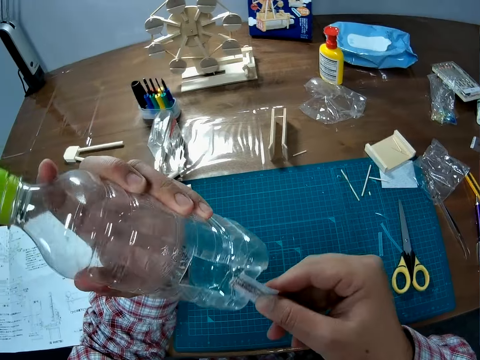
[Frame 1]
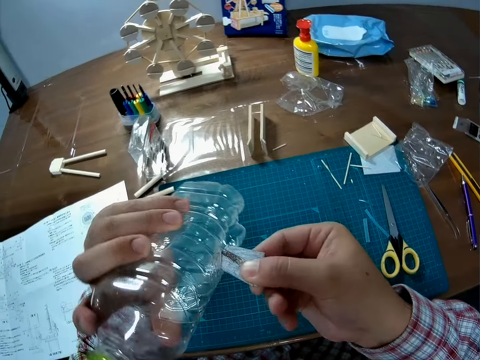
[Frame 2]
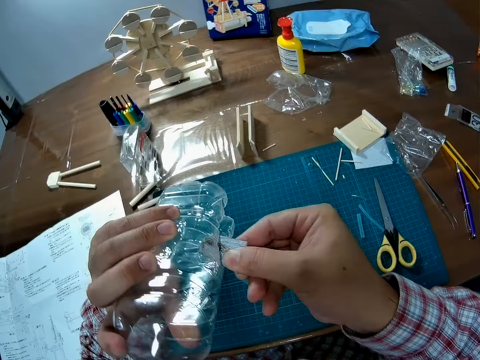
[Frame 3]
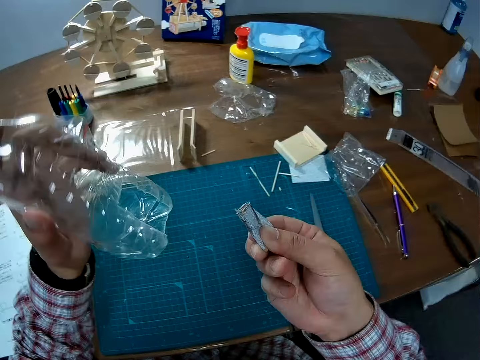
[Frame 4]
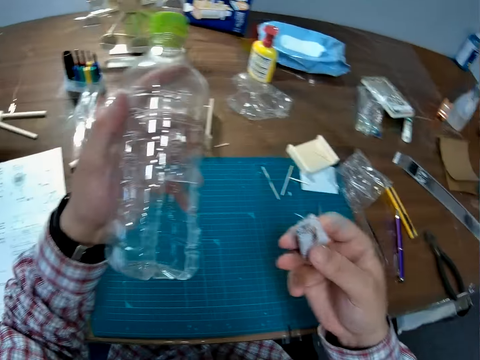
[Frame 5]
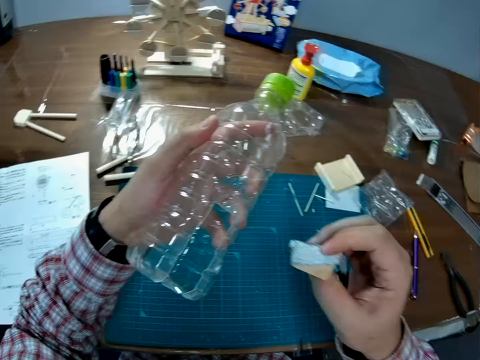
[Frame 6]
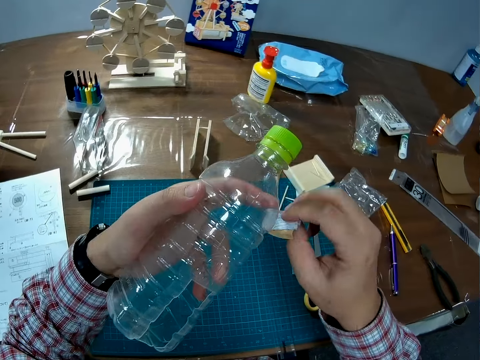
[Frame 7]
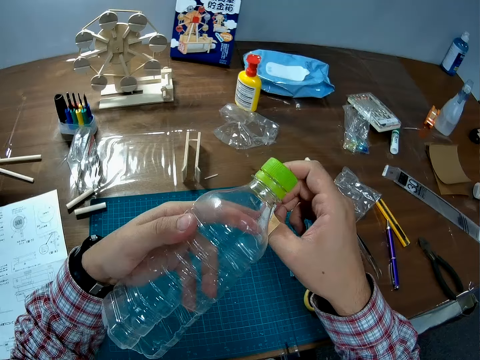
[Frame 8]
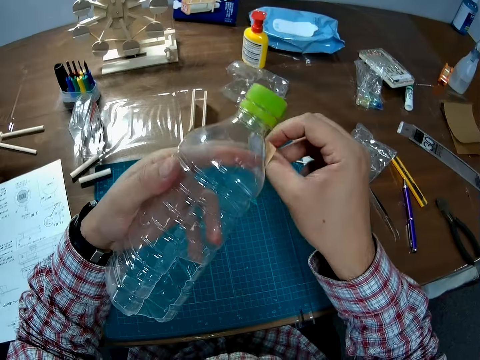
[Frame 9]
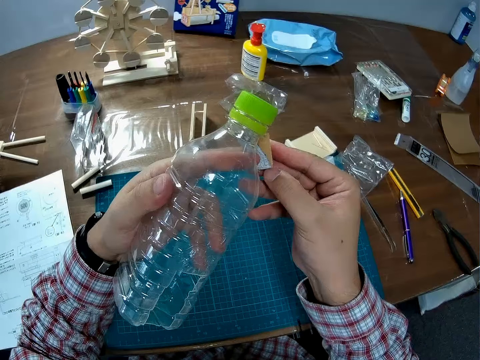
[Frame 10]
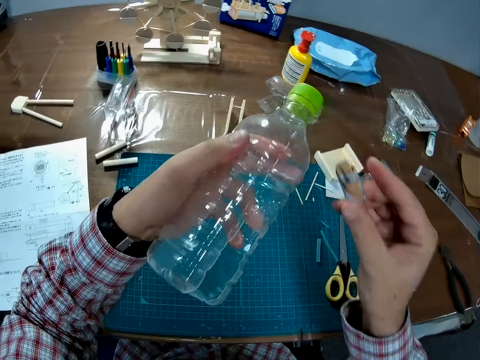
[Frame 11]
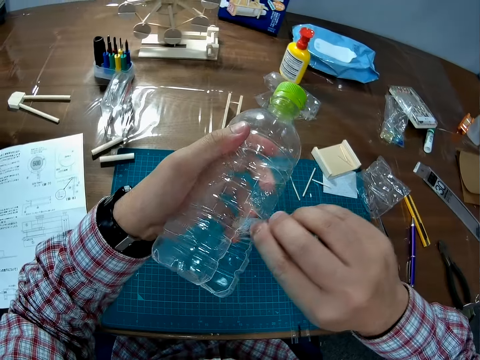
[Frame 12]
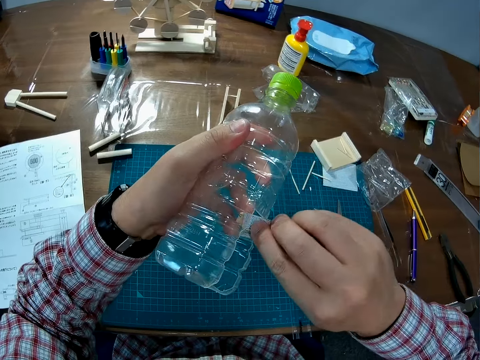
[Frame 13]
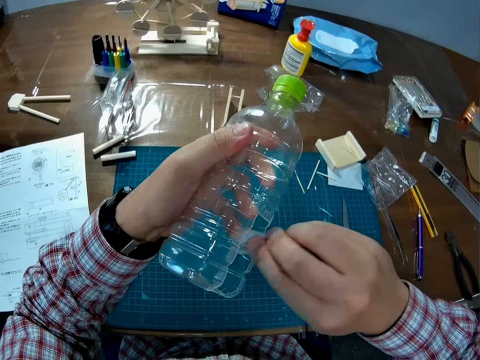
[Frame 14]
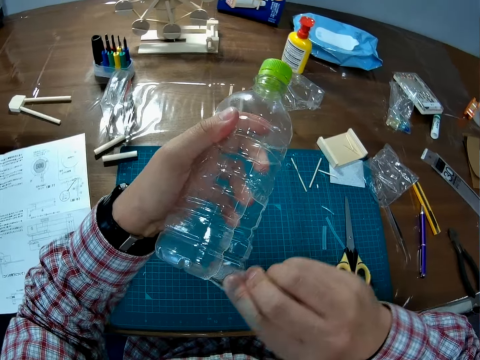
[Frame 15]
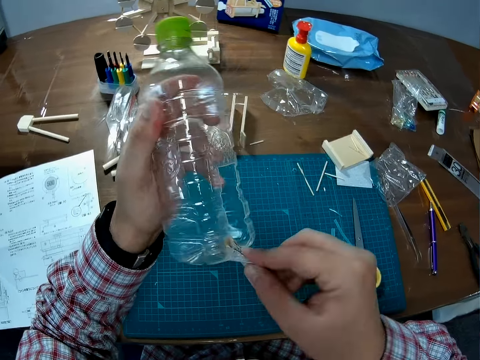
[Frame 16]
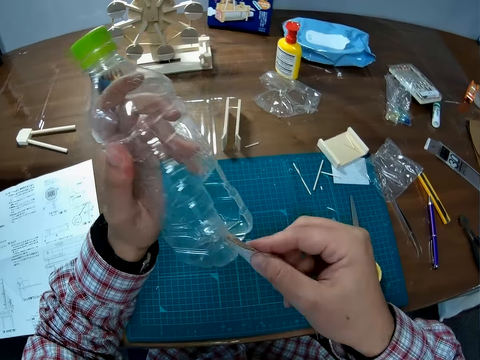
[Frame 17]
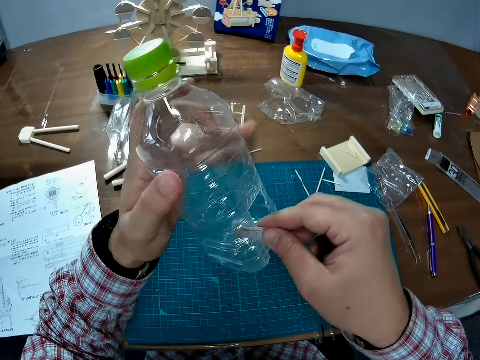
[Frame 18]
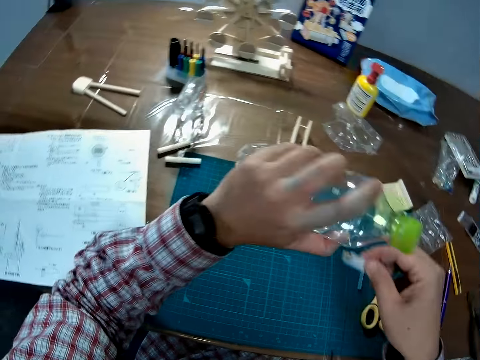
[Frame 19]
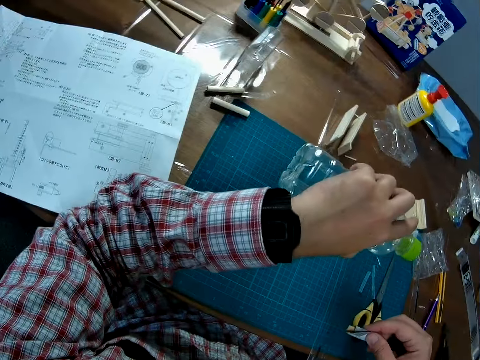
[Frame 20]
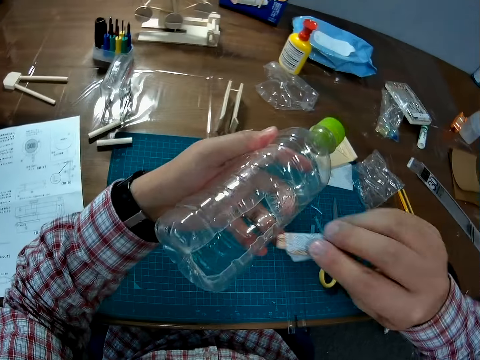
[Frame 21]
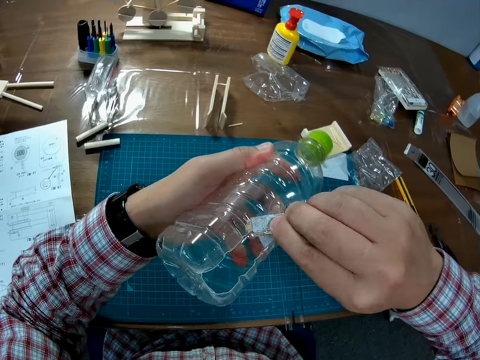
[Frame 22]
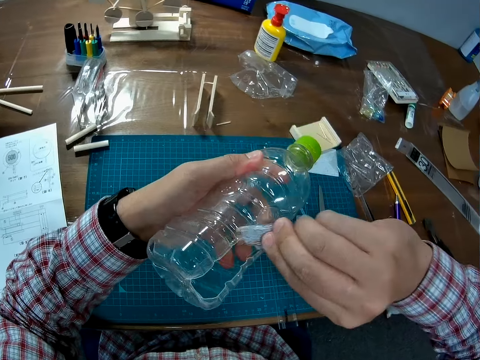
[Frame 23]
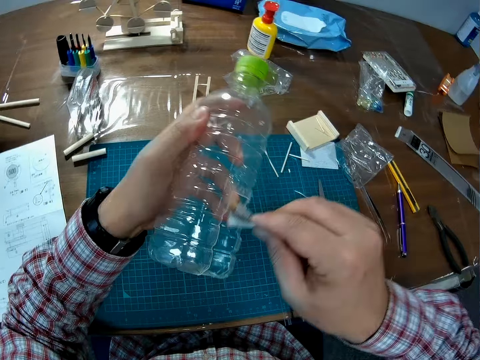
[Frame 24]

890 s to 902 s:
The camera wearer turns the paper. They rub the paper on the bottle. They look at the watch. They rub the paper on the bottle.

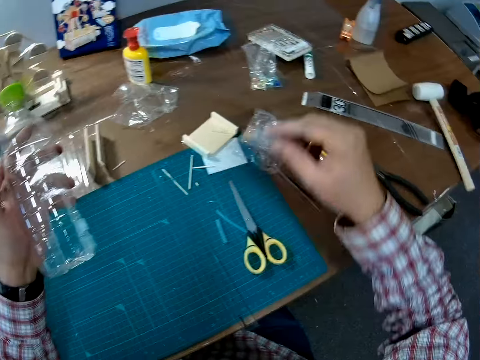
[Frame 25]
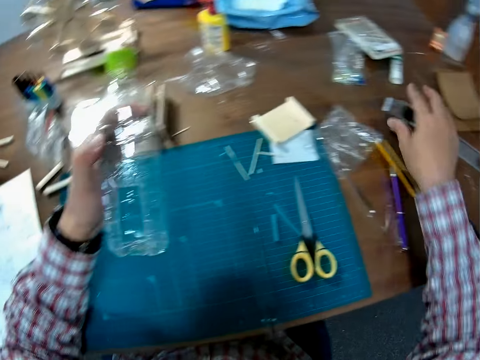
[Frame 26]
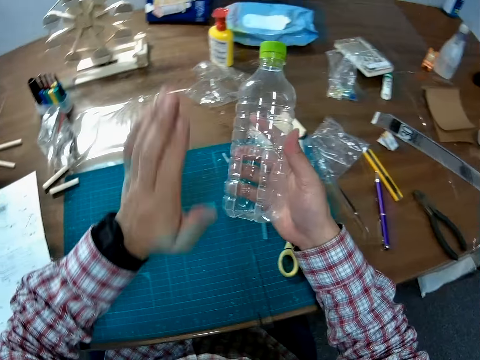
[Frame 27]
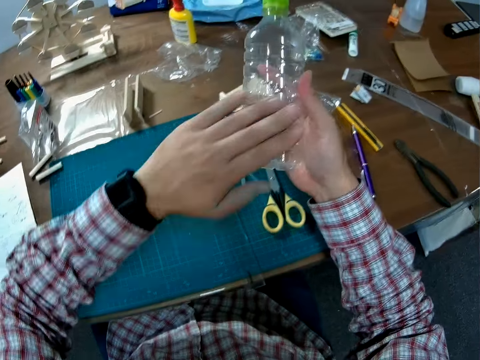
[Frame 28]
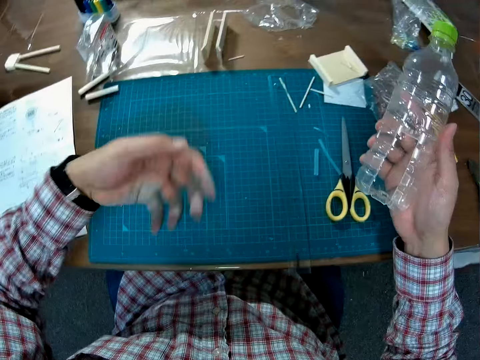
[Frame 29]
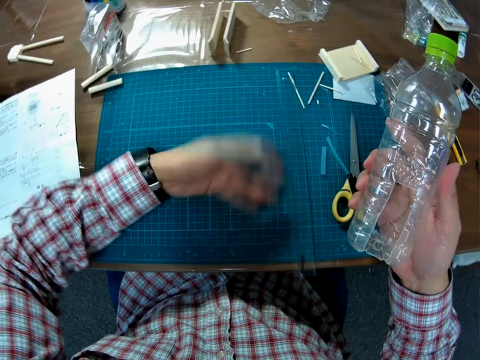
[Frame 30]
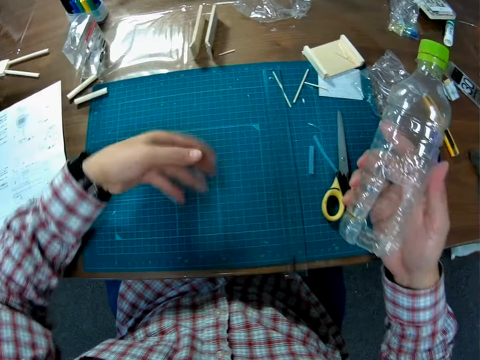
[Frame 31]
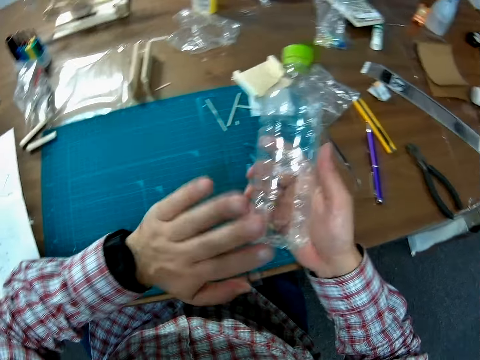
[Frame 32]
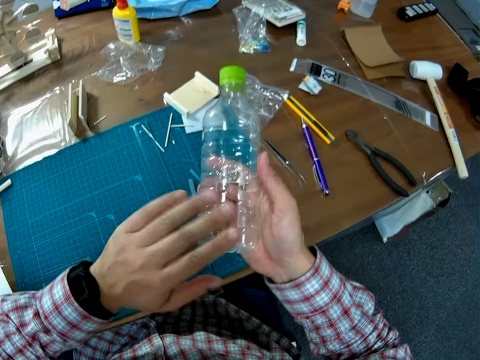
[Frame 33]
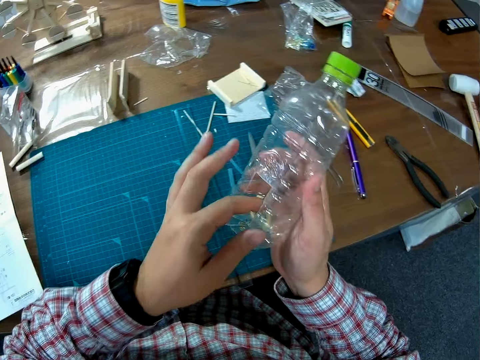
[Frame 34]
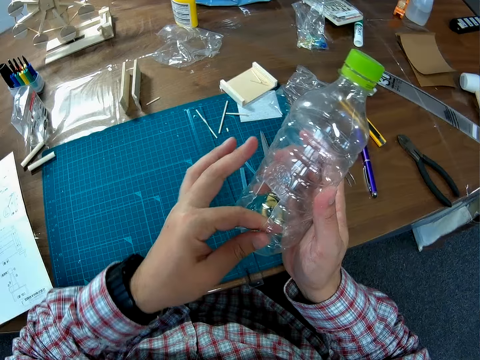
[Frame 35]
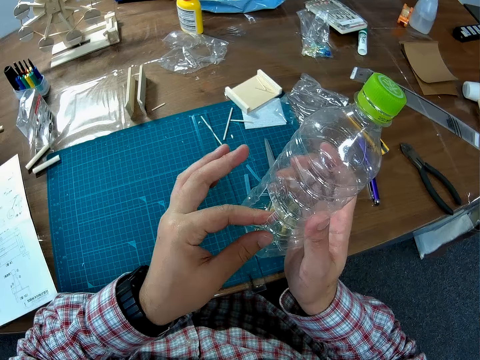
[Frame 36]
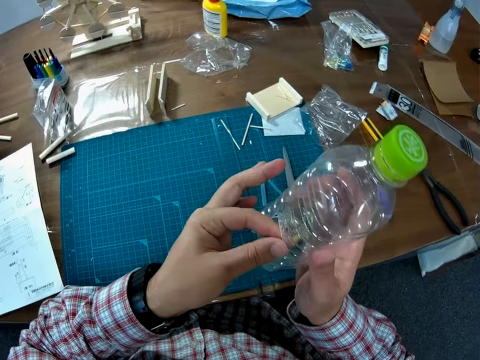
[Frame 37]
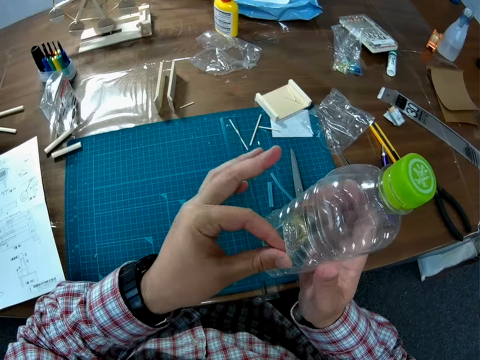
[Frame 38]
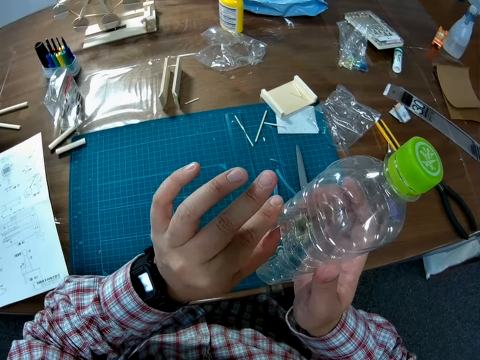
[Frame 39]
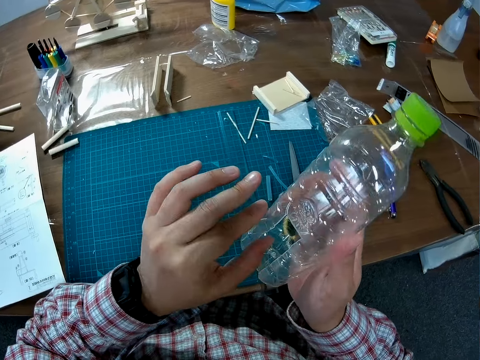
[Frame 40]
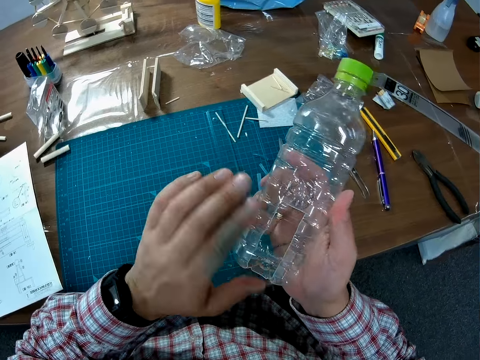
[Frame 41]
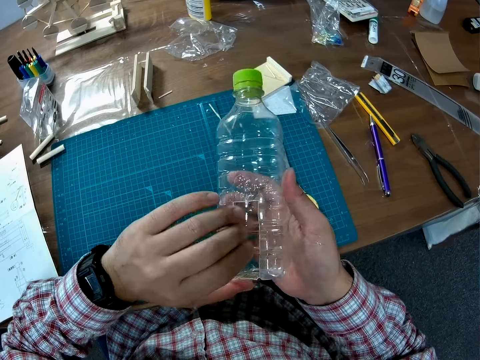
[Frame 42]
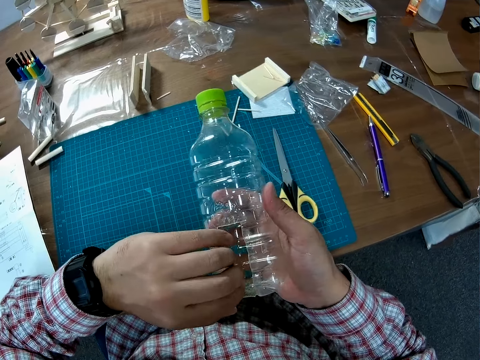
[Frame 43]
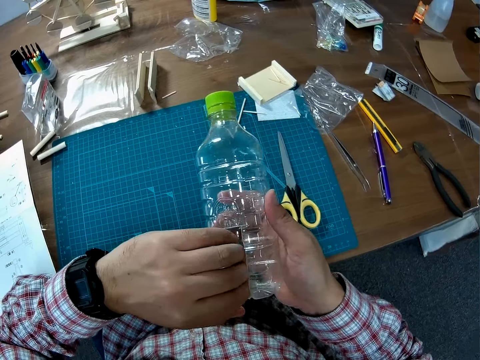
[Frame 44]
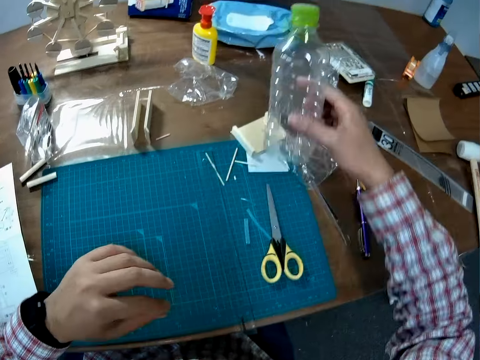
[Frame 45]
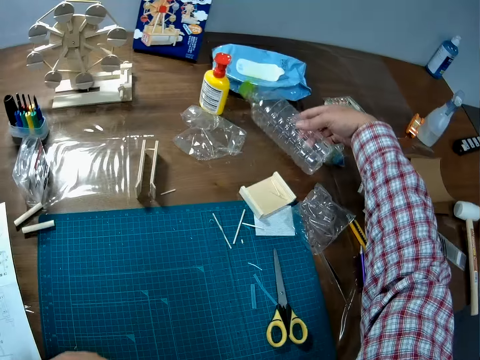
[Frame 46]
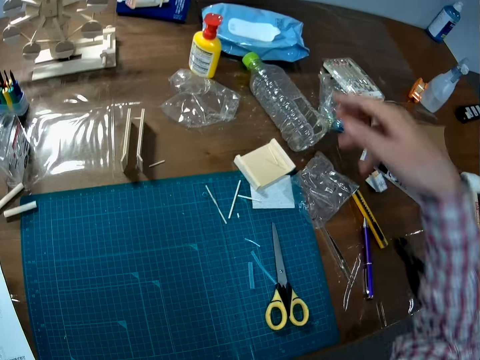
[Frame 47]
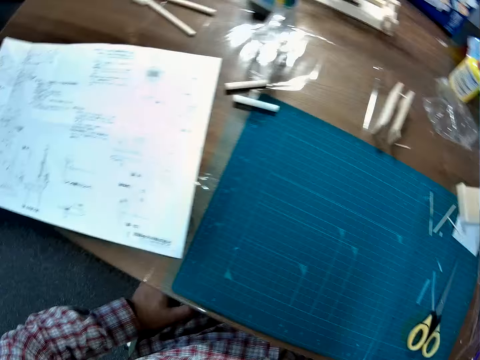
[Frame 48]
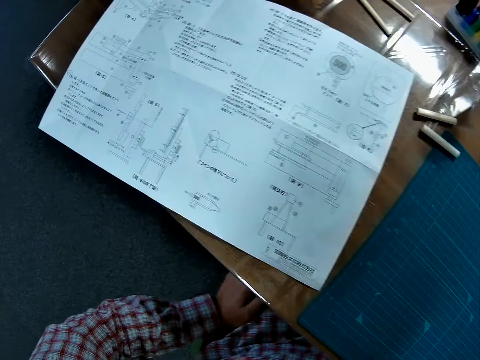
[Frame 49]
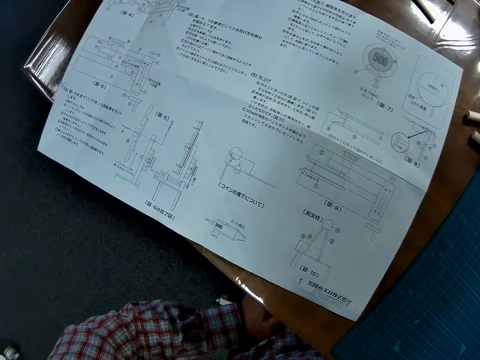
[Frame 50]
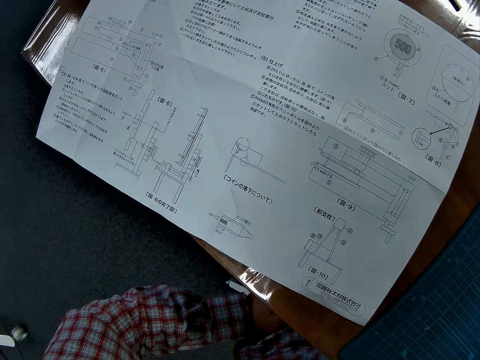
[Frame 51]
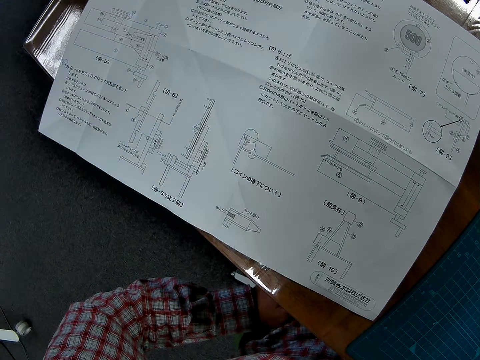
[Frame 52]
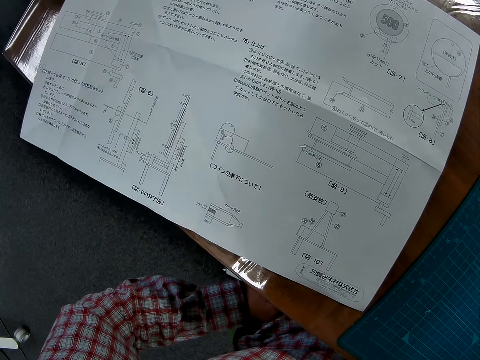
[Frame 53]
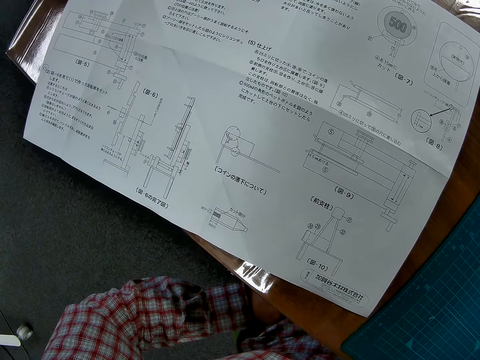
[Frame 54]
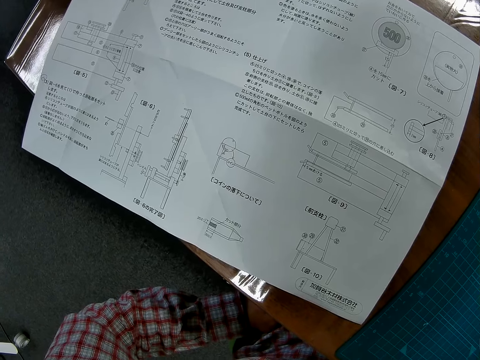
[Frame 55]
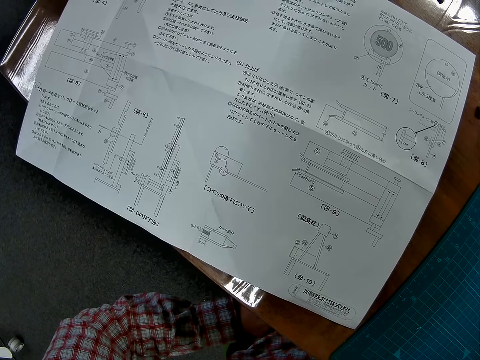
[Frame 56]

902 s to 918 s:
The camera wearer puts the sandpaper on the table. They pass the plastic bottle to the right hand. They hit the bottle with the hand. They remove dirt from the cutting mat with the hand. They hit the bottle. They check the bottle and touch the edge of the bottle. They put the bottle on the table. They look at the manual.
